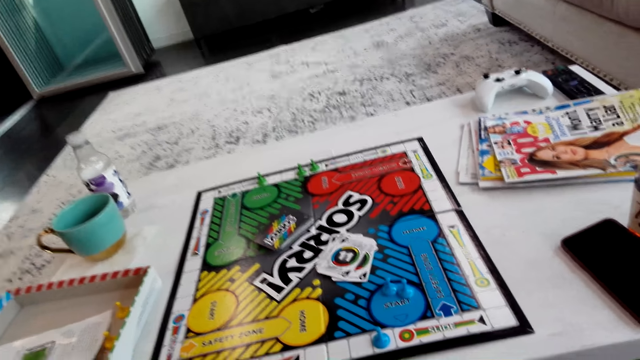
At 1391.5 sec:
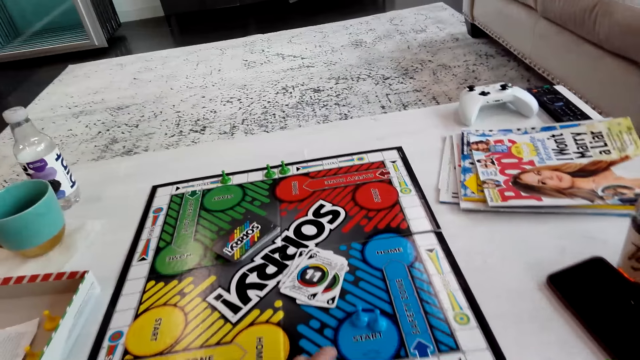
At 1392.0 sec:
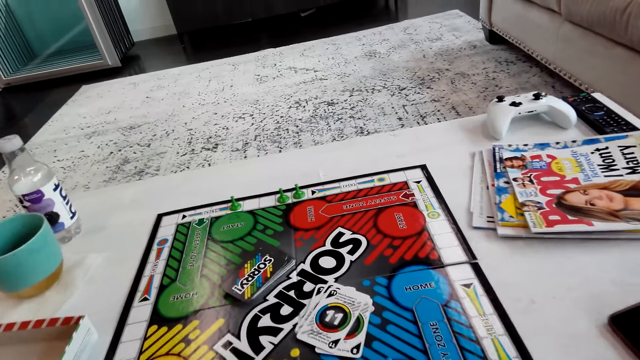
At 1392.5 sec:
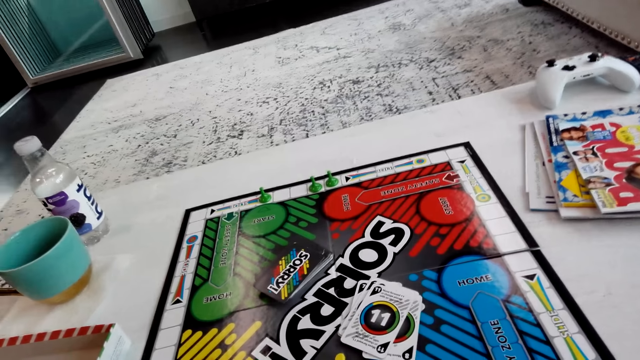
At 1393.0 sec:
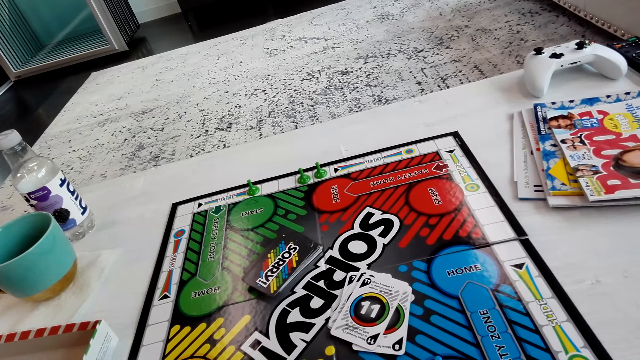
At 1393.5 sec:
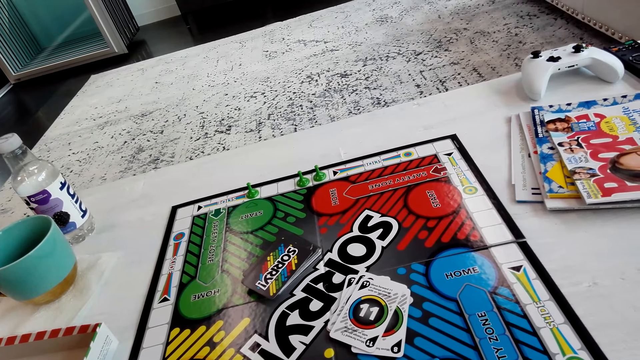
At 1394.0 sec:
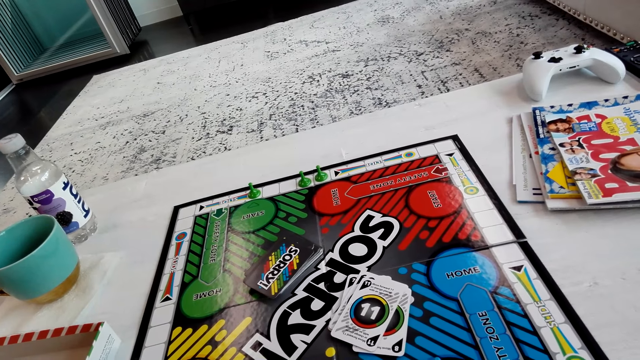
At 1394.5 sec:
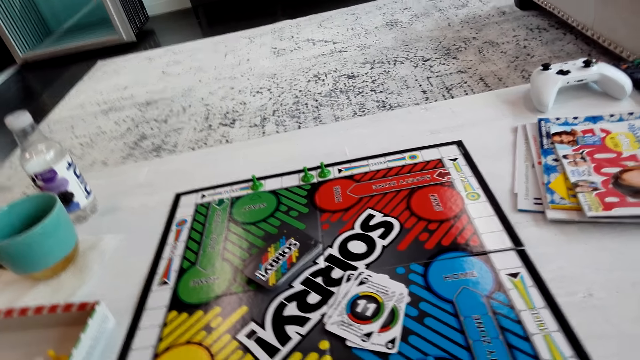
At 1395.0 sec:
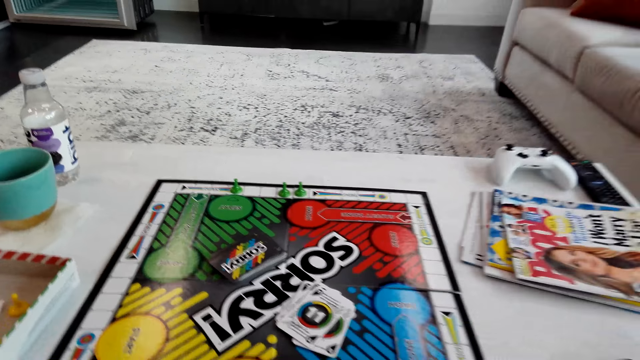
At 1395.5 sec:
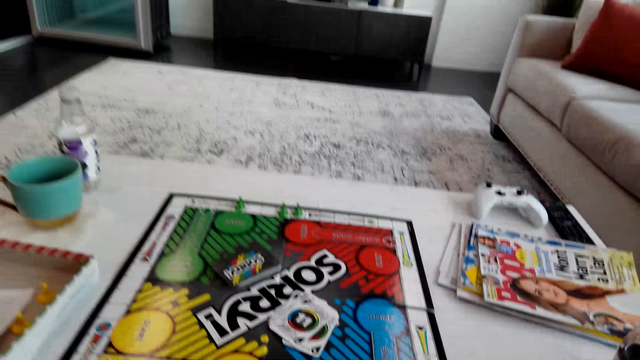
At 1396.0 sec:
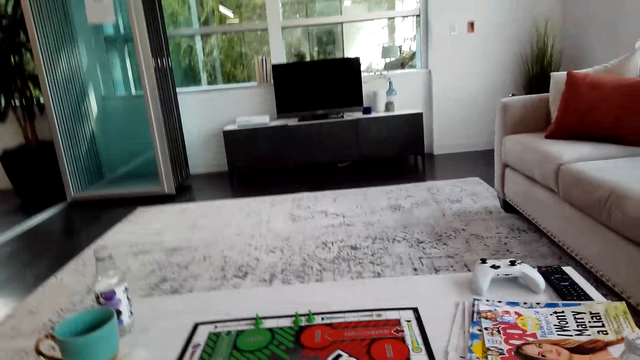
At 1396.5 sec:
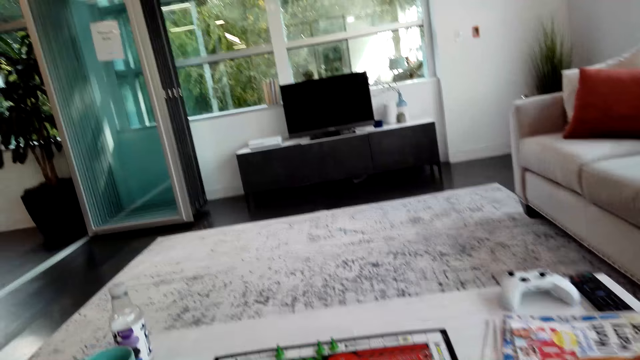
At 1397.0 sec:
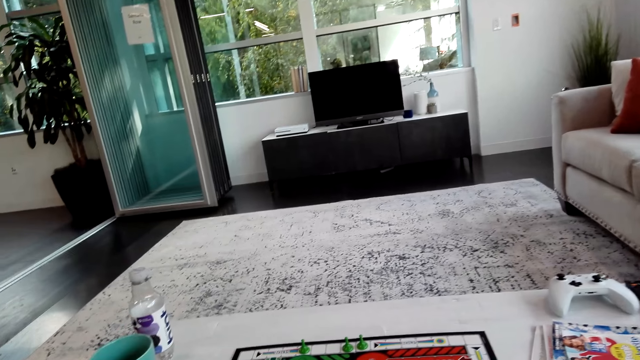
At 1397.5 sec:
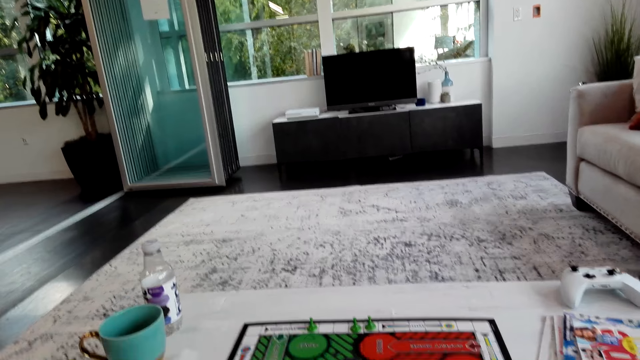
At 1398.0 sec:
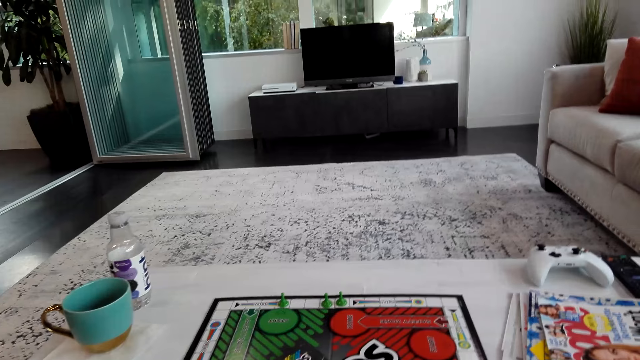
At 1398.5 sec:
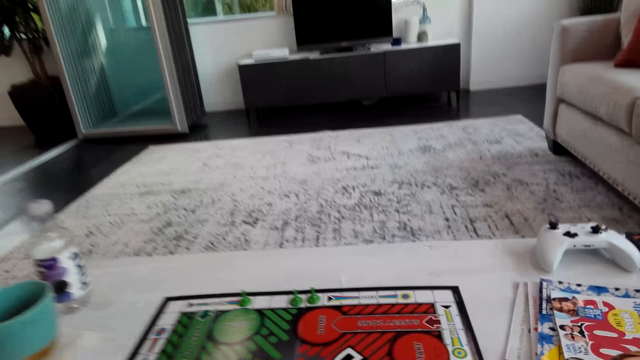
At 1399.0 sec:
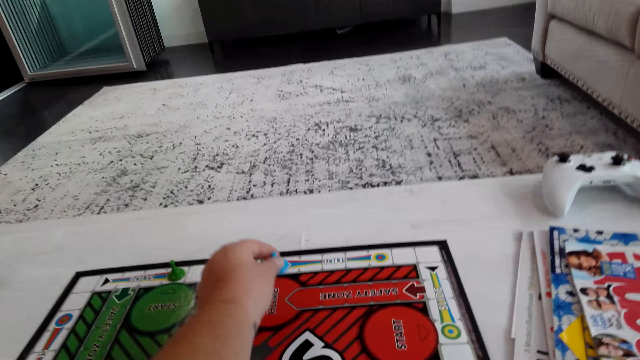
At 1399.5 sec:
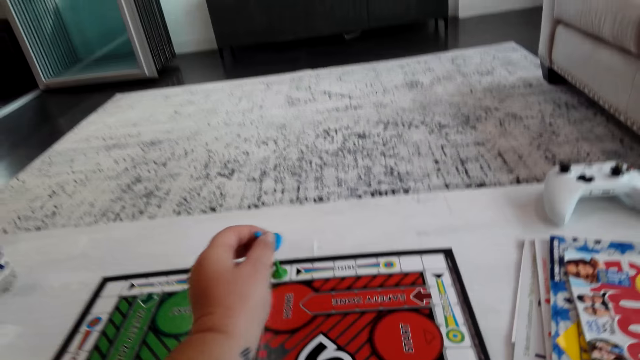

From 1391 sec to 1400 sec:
The camera wearer takes a pawn from the board. A lady interacts with the camera wearer.

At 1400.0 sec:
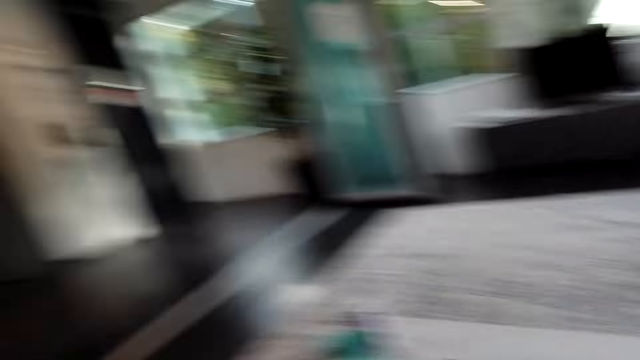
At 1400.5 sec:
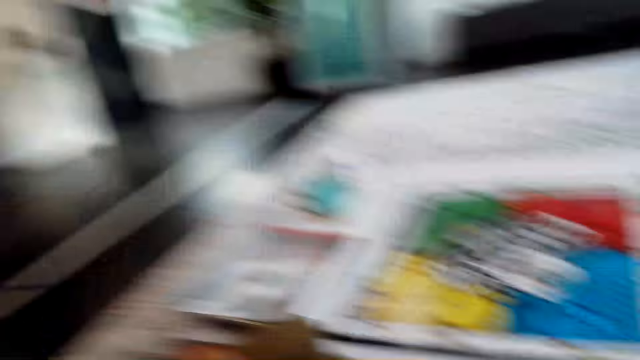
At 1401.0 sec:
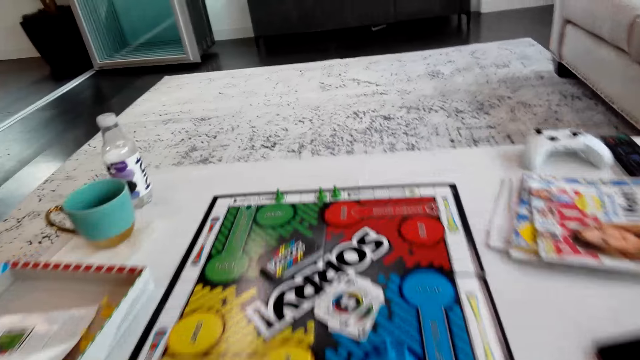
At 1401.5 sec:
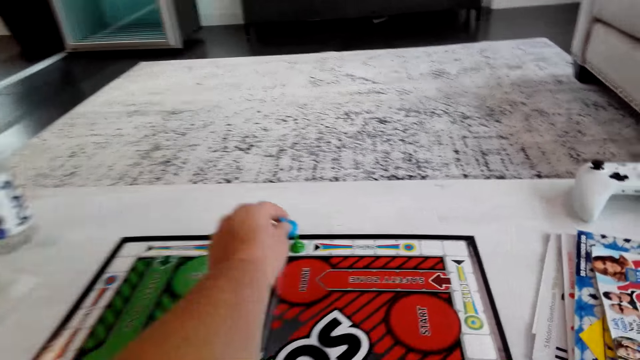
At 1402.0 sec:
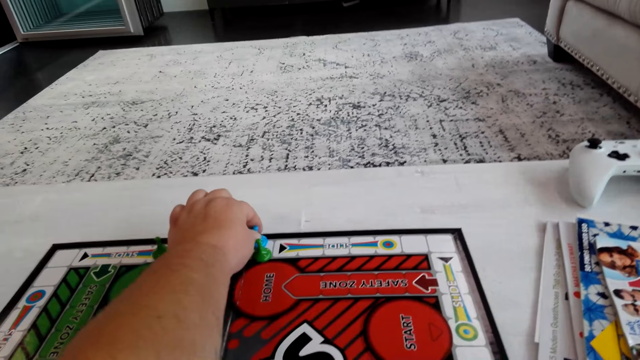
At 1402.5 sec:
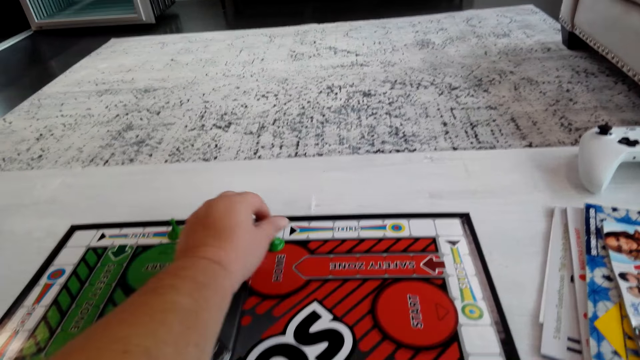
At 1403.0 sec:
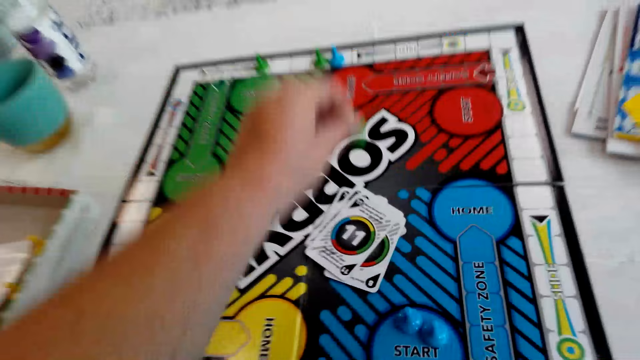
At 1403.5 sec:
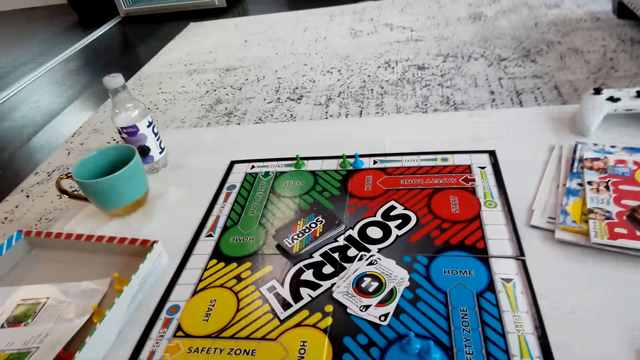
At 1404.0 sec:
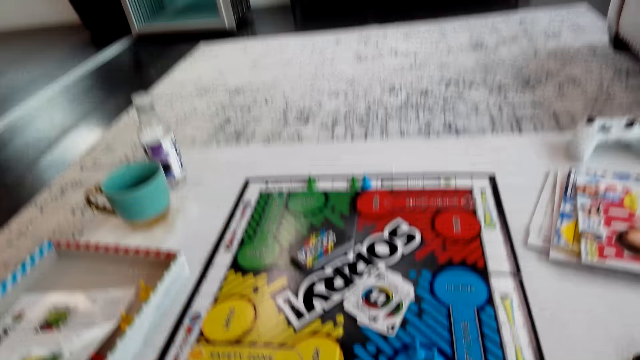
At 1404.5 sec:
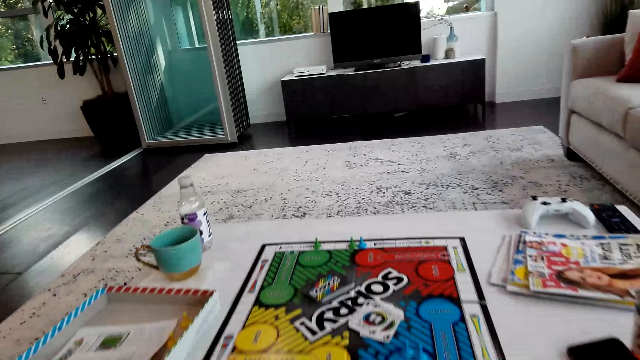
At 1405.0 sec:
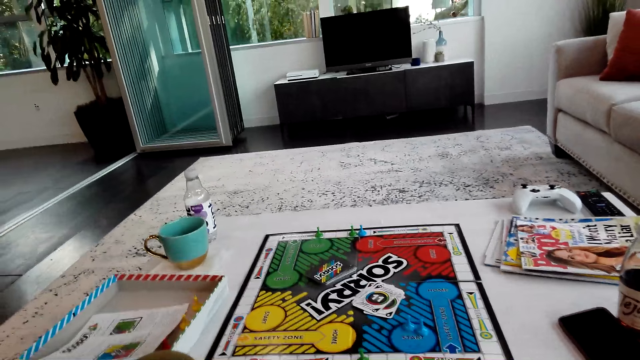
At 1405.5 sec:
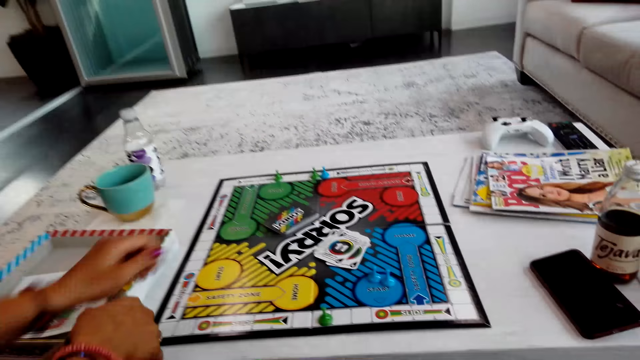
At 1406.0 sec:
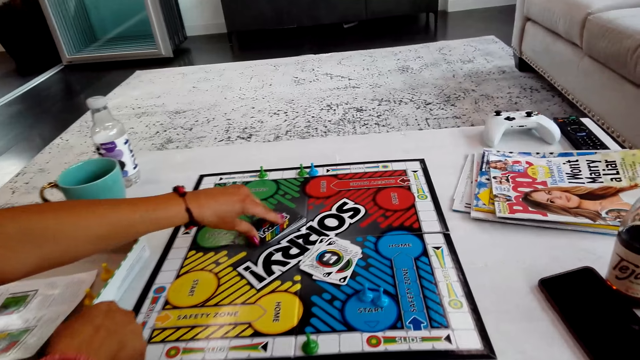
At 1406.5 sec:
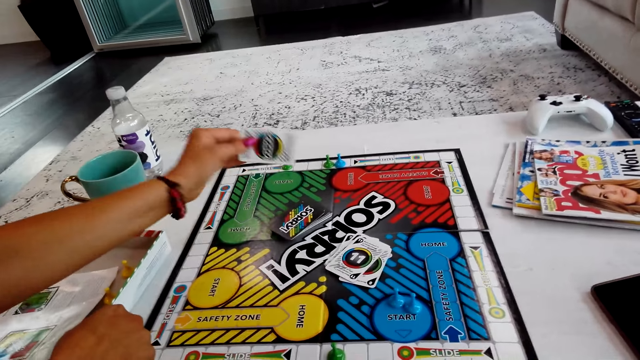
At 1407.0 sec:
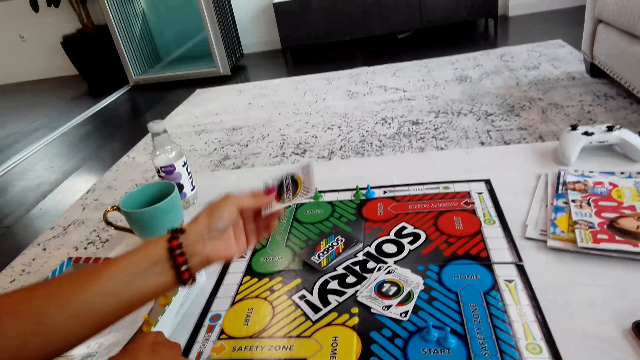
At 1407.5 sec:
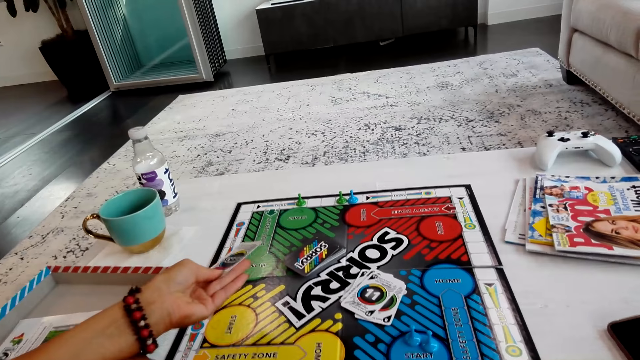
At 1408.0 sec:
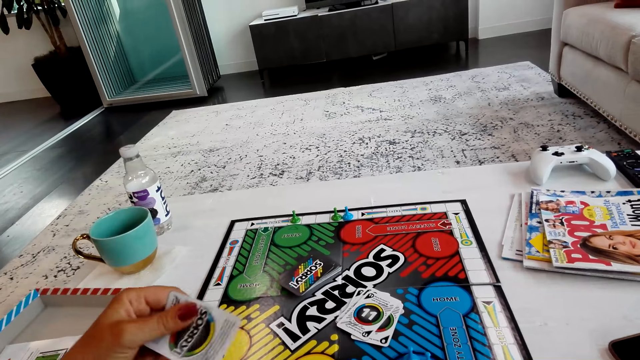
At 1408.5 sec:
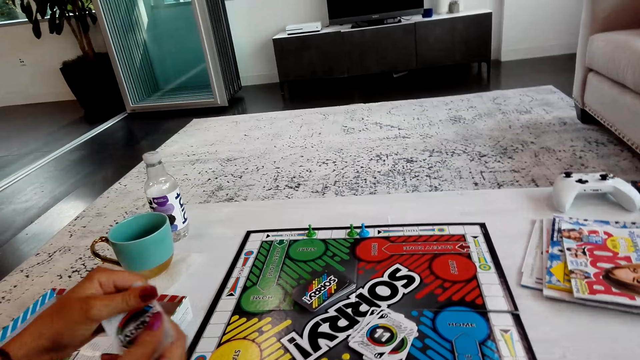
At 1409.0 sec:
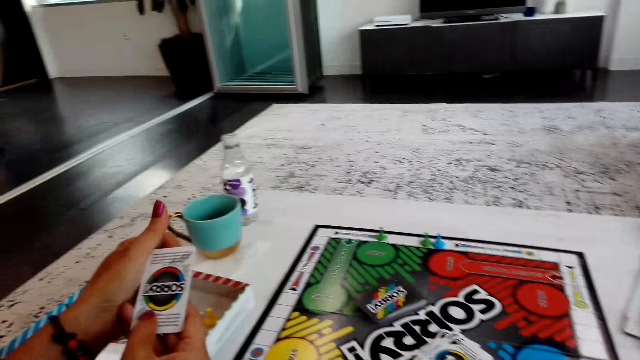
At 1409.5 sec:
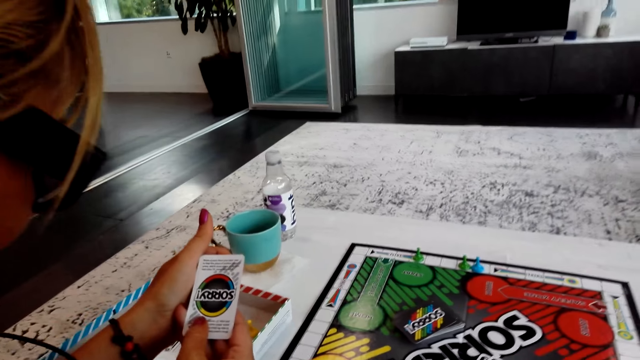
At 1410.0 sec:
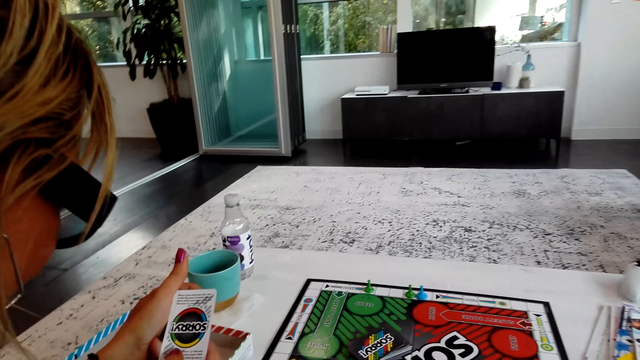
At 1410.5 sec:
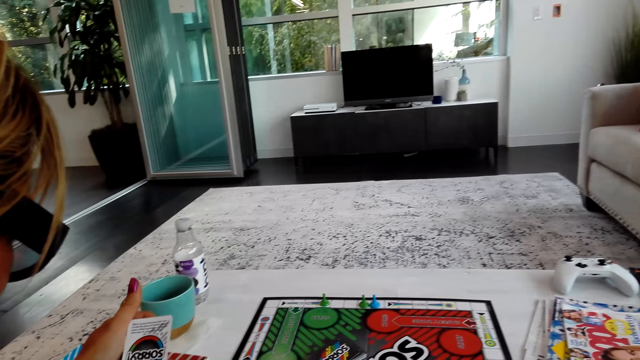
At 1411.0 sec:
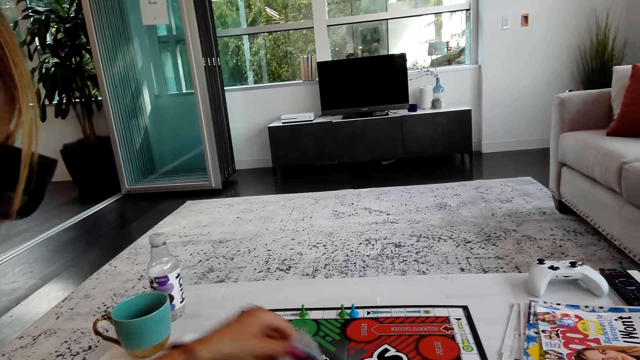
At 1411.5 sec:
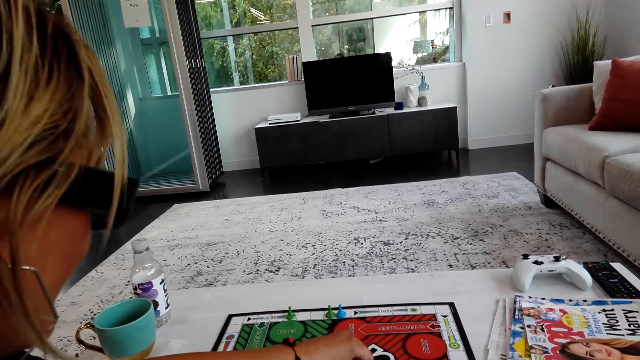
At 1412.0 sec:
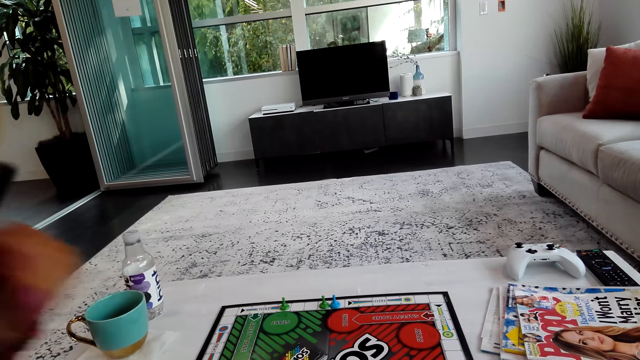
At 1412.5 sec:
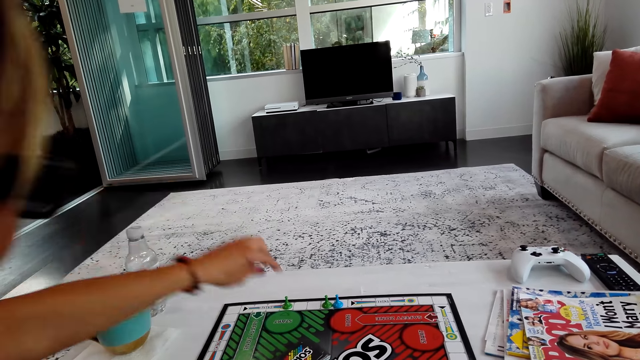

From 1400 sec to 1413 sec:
The camera wearer puts a pawn on the board. They play the board game, lift up a pawn from the board and put the pawn on the board. A lady picks a card on the board, turns the card, checks the card and puts the card on the board.
